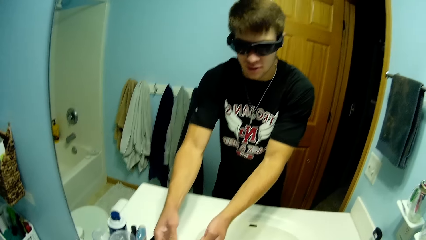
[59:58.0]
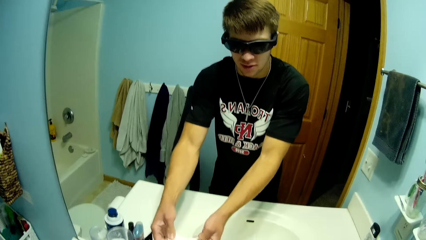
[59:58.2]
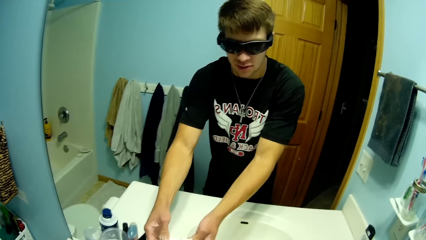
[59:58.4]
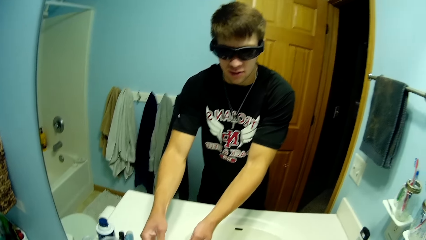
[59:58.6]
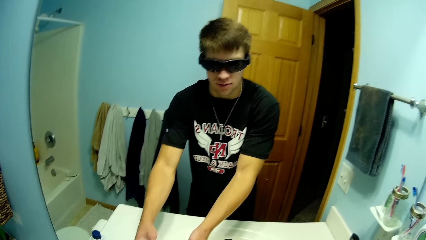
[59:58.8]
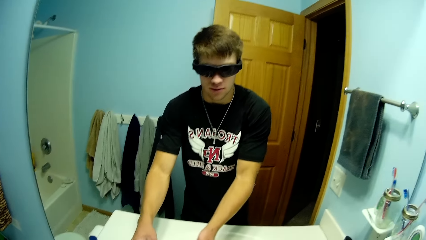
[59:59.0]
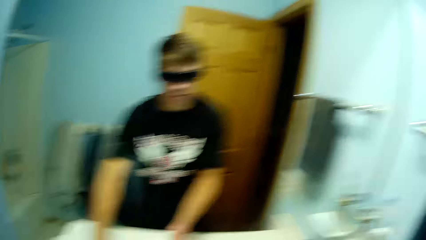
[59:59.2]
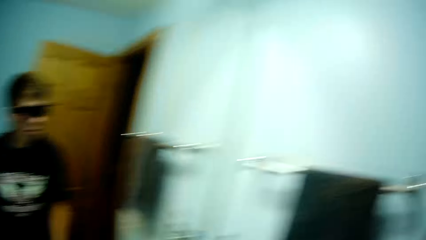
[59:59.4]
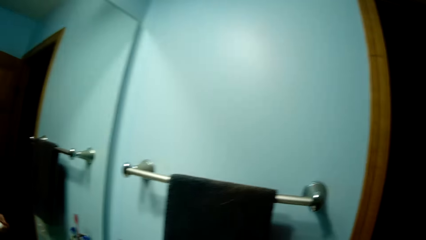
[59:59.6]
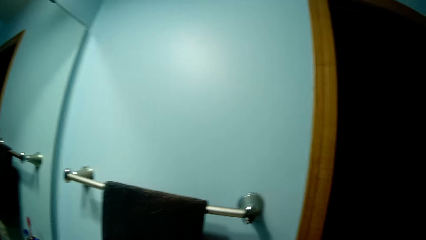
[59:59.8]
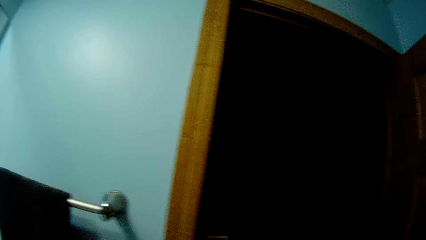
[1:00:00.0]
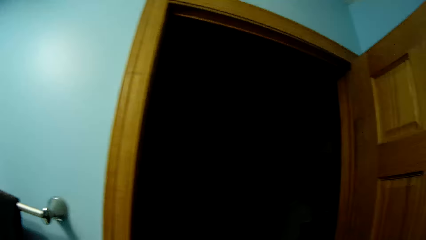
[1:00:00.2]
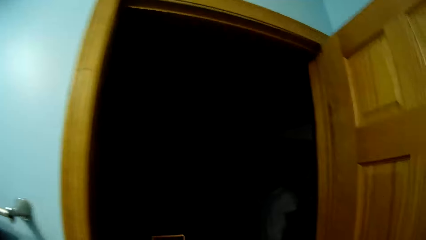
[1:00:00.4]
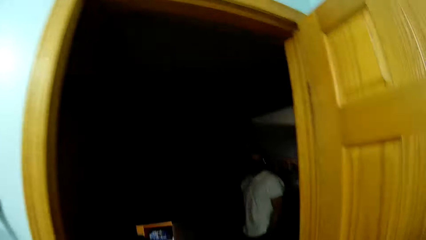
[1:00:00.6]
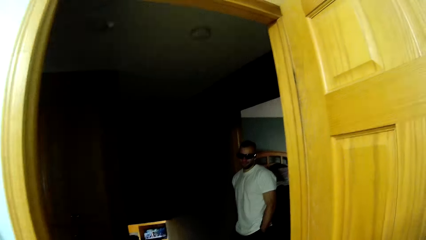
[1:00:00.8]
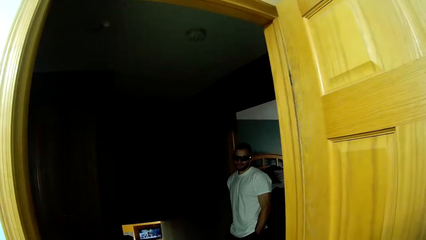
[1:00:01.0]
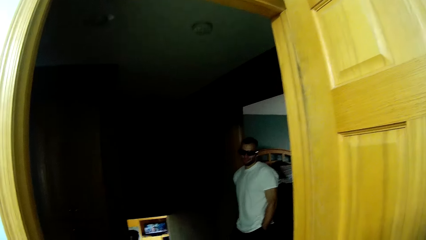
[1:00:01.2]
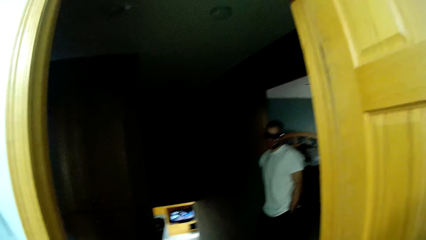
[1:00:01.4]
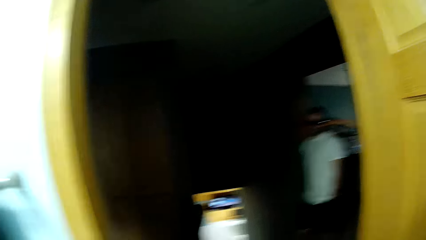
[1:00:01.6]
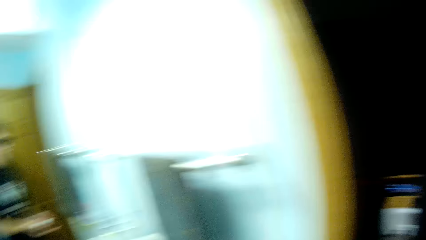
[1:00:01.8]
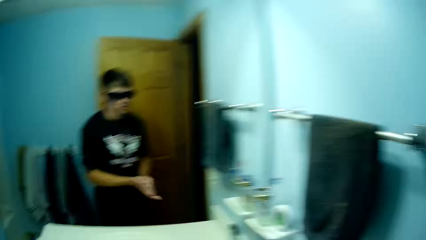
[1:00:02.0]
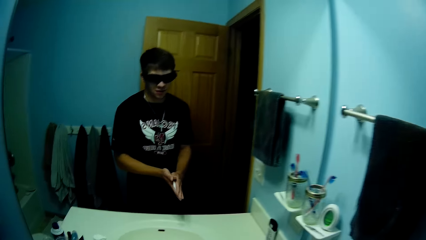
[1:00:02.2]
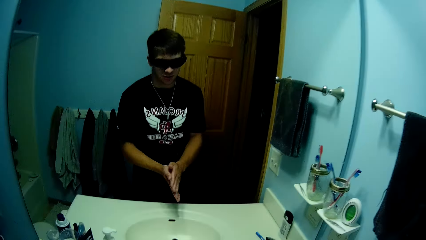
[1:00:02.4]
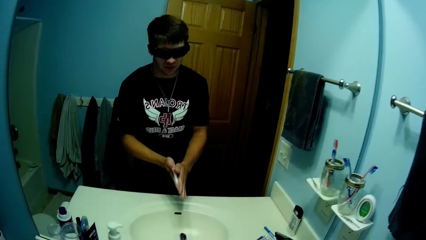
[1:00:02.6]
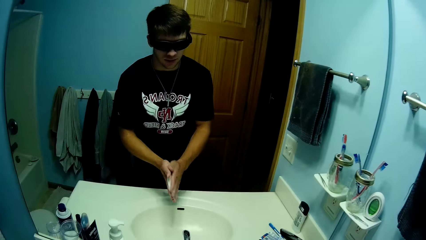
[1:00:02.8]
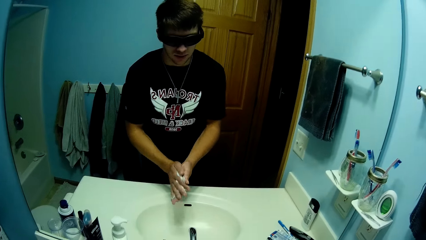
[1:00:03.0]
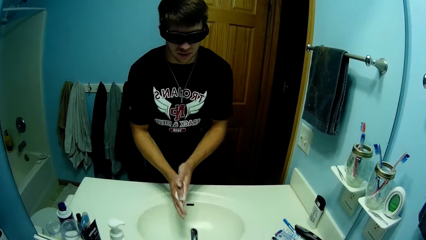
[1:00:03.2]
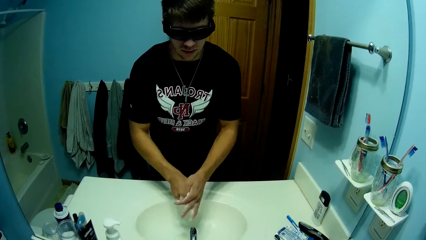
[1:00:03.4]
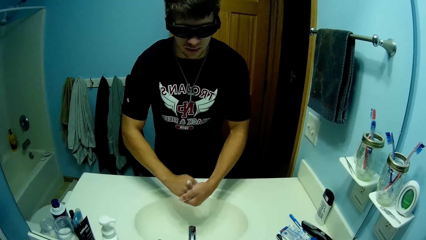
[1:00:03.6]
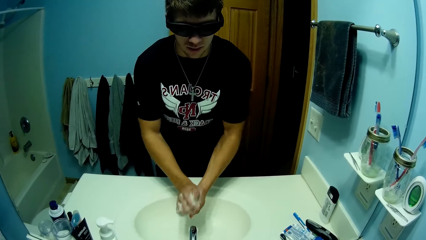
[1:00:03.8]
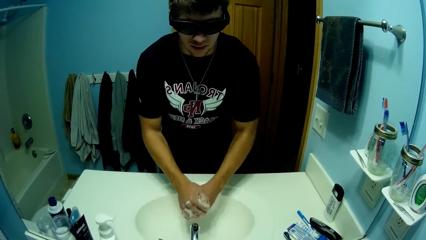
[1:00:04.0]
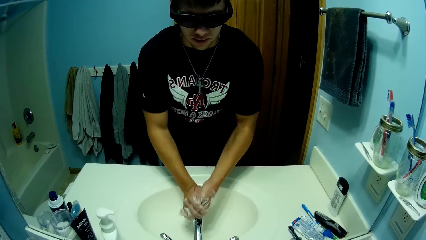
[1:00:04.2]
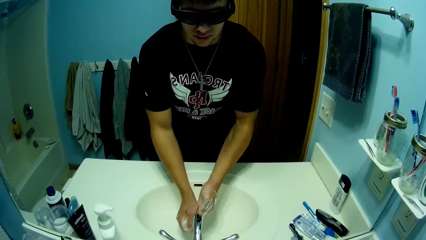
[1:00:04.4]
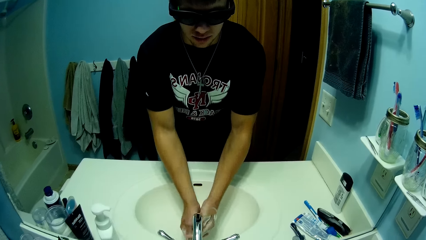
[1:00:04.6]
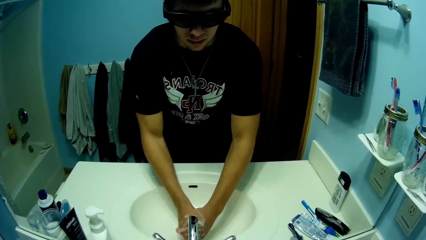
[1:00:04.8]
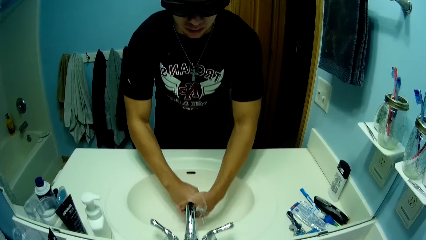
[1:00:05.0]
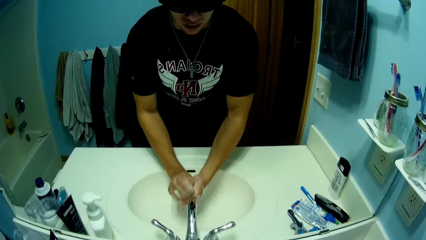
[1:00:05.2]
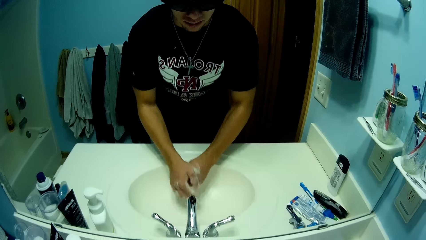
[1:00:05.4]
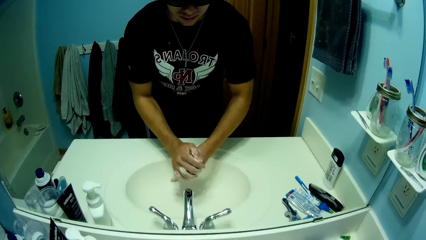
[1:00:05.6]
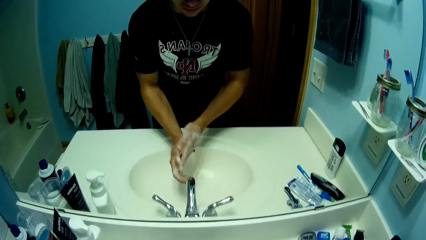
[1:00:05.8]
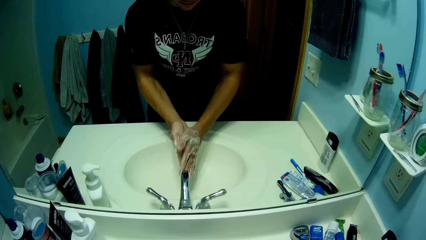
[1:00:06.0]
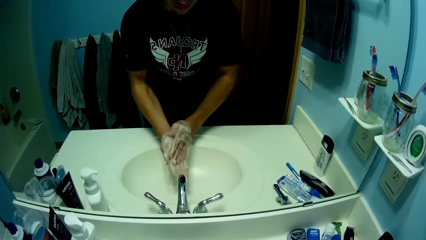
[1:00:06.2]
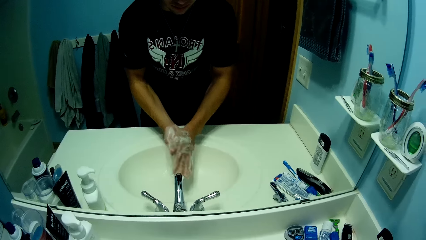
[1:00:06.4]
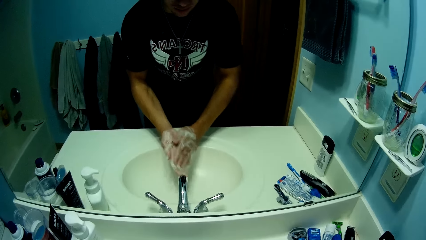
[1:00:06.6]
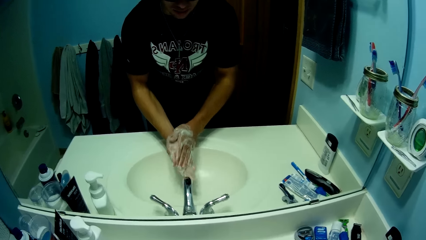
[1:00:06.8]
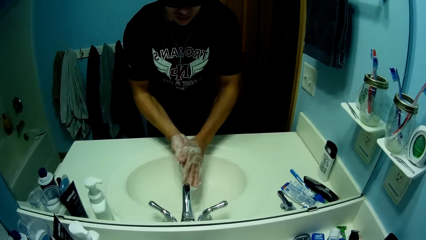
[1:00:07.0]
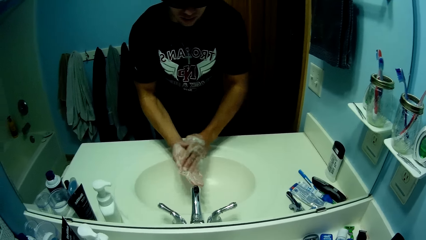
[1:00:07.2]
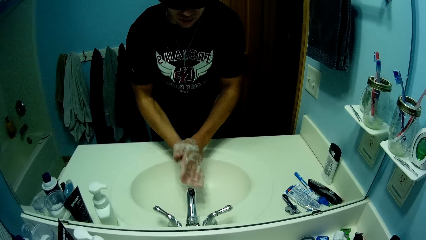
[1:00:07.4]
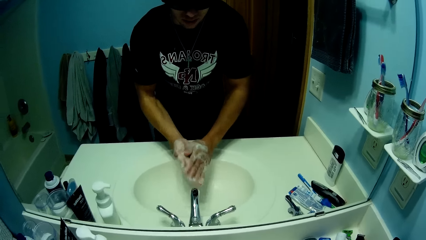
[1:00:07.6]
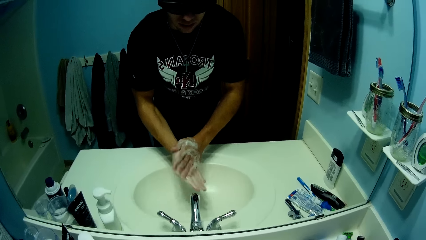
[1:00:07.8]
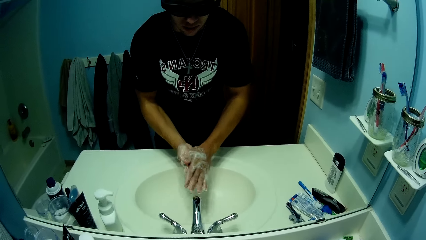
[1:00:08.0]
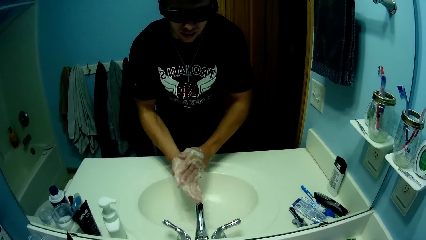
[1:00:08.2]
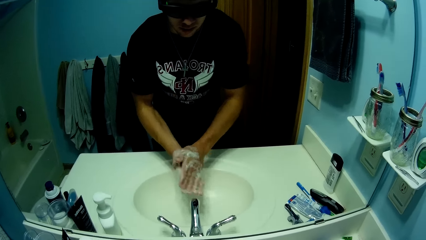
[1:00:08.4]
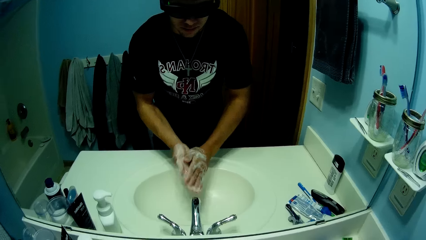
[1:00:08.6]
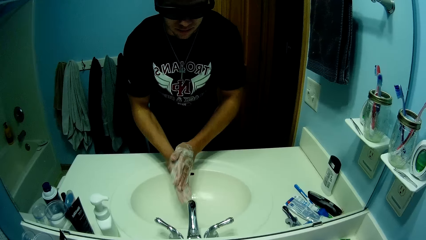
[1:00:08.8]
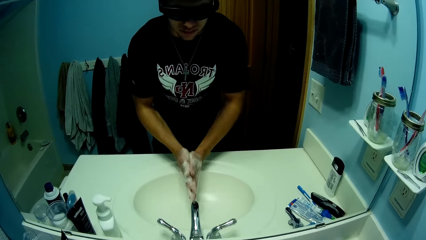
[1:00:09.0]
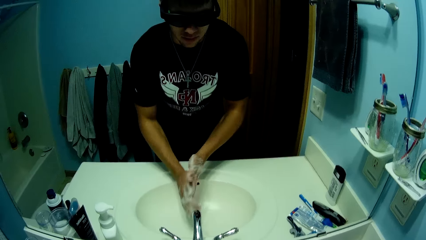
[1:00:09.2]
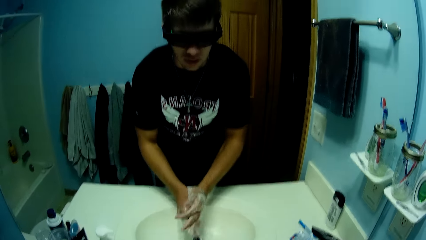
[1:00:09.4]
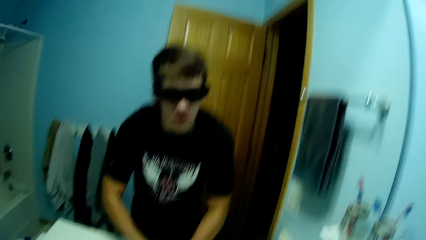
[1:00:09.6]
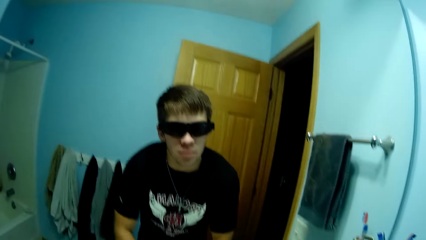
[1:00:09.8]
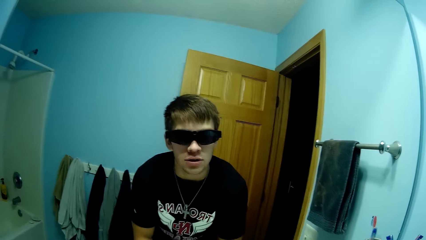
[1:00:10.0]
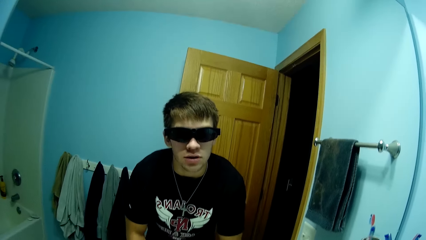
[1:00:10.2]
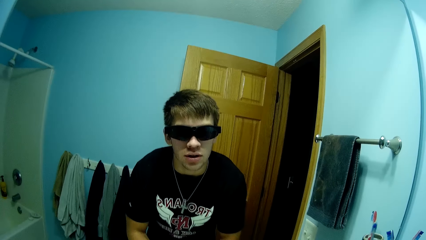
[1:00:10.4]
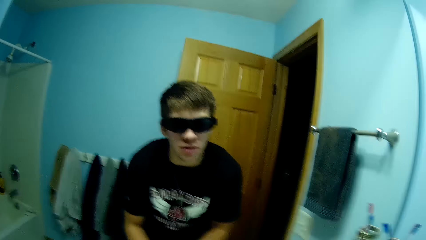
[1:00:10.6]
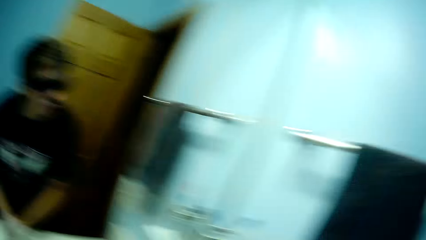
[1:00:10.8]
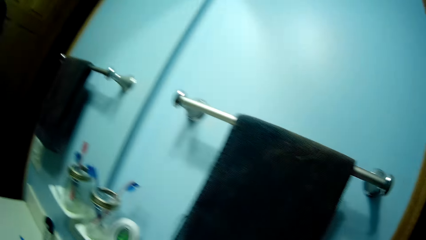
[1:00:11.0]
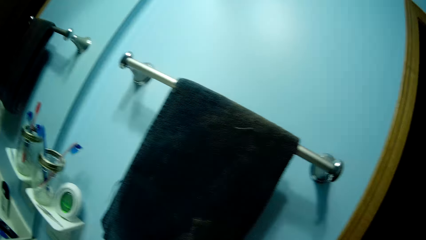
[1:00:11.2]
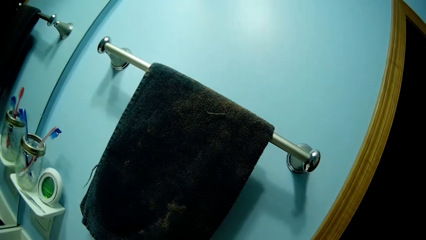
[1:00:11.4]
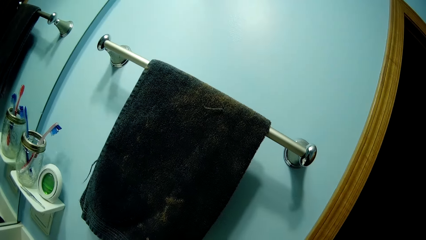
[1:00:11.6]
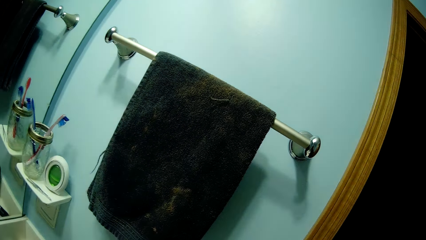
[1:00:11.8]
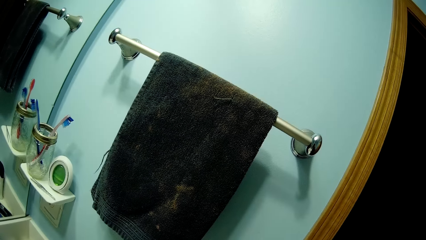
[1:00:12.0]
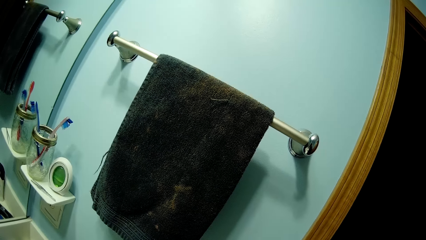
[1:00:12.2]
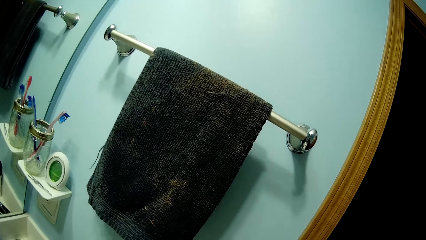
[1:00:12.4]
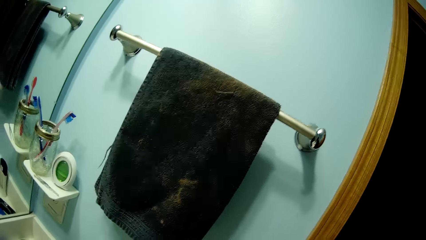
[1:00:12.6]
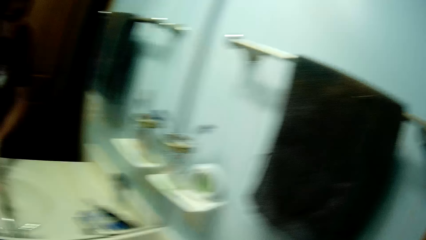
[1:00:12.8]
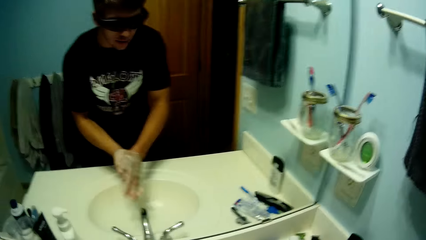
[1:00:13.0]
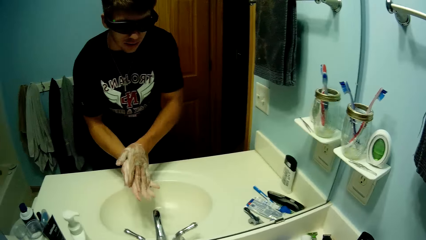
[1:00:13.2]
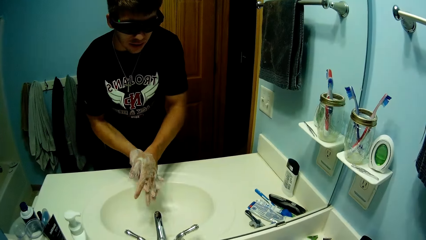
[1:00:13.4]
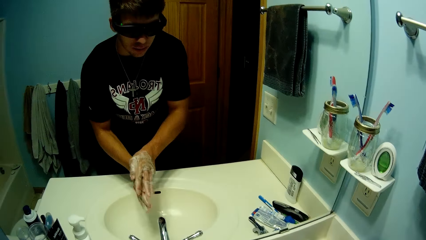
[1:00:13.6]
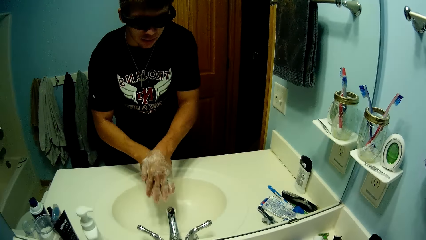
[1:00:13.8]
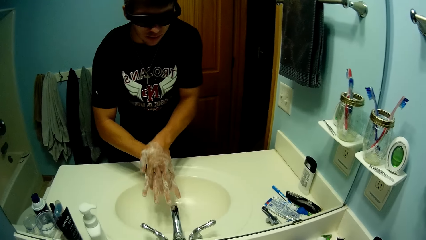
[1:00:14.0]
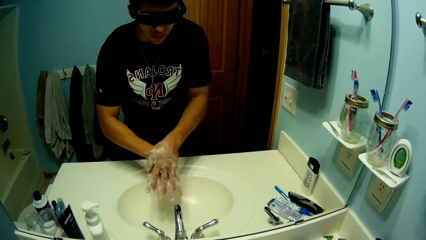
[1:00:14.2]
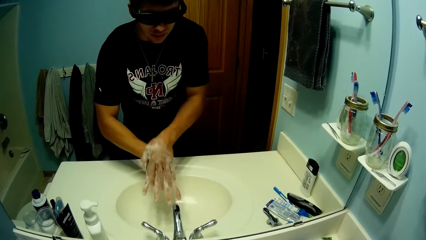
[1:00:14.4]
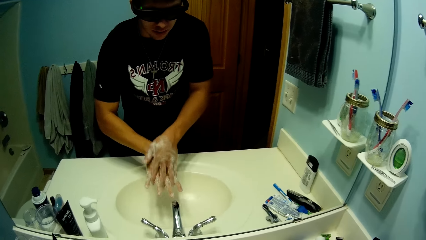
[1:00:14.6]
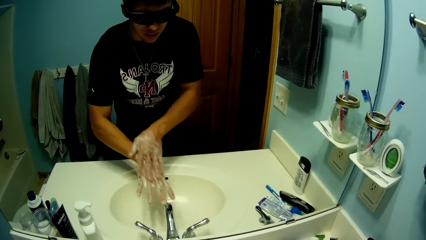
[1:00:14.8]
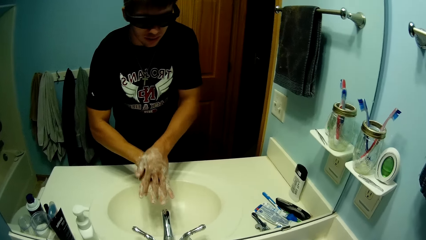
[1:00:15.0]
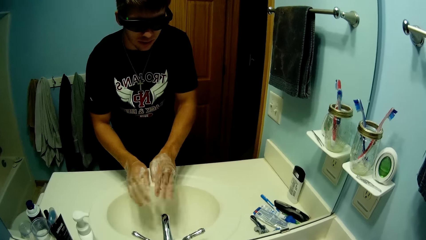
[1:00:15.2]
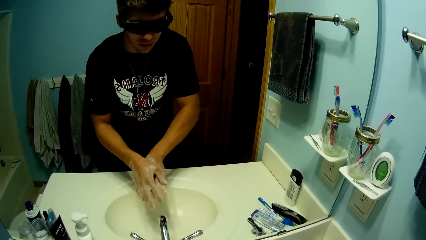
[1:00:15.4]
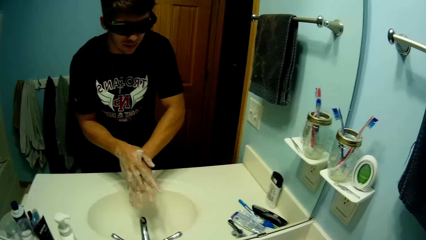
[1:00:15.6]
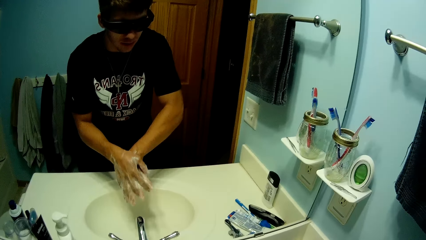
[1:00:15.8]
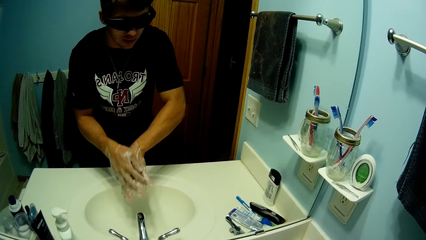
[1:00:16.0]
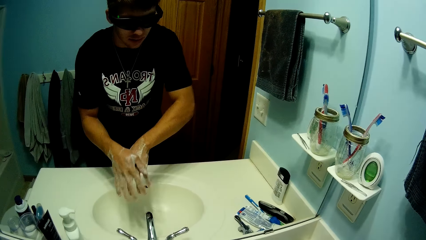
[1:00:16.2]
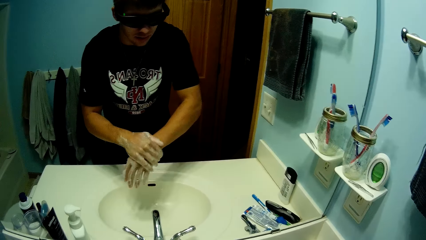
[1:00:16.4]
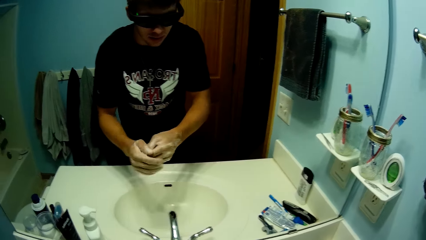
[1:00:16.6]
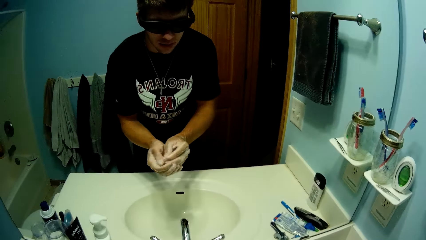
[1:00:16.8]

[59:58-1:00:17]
The camera wearer looks around repeatedly. He rubs hands. He applies soap on his hands. He washes out soap. He rubs hands. He looks up. He looks around. He looks around again. He rubs his hands together.
